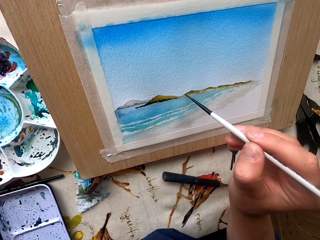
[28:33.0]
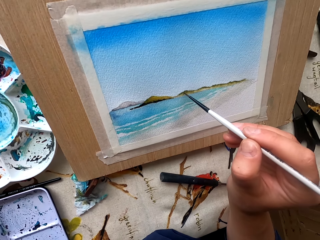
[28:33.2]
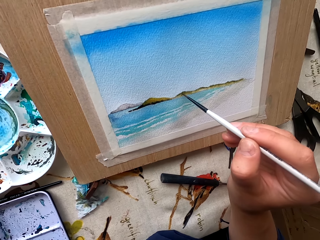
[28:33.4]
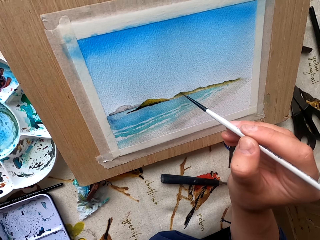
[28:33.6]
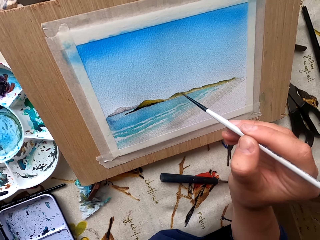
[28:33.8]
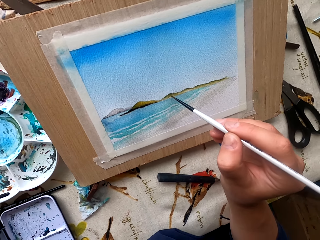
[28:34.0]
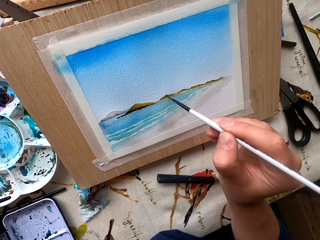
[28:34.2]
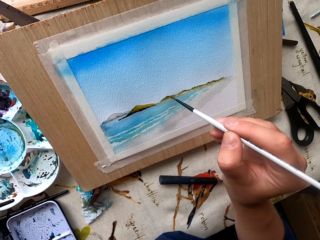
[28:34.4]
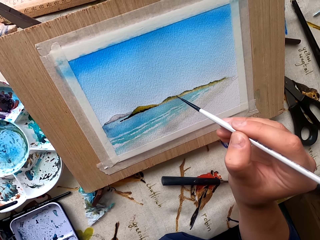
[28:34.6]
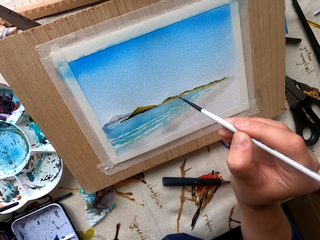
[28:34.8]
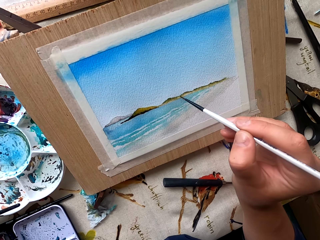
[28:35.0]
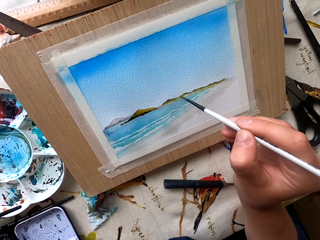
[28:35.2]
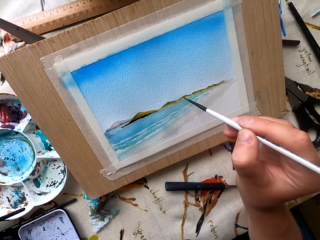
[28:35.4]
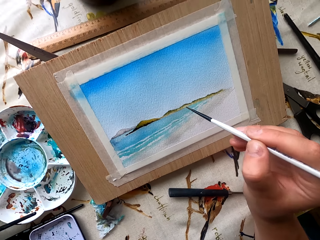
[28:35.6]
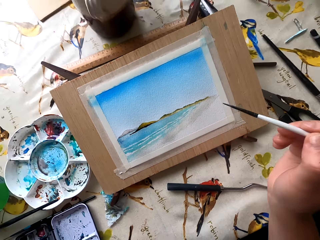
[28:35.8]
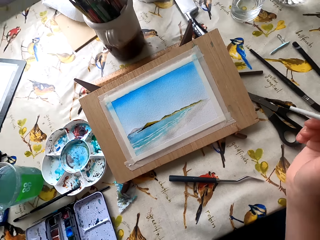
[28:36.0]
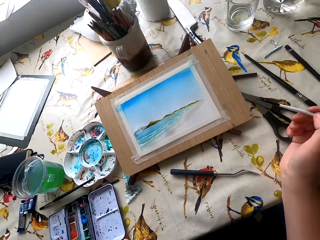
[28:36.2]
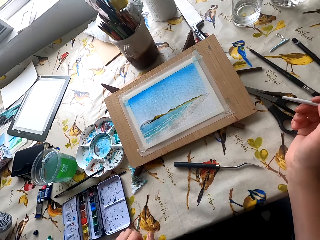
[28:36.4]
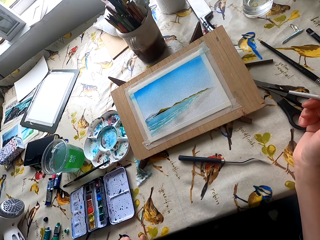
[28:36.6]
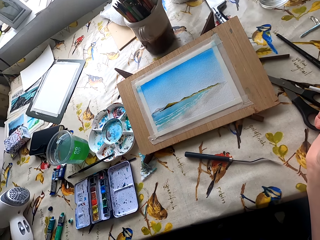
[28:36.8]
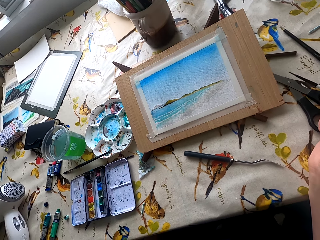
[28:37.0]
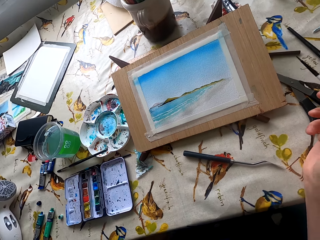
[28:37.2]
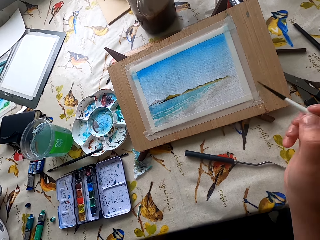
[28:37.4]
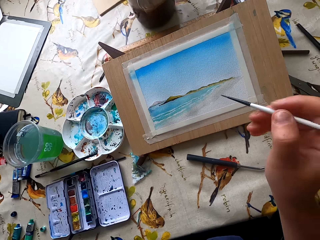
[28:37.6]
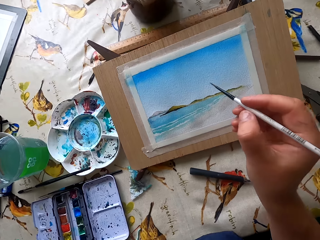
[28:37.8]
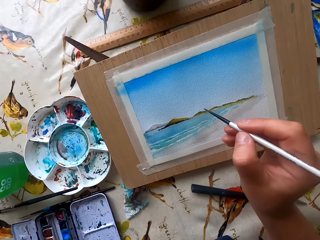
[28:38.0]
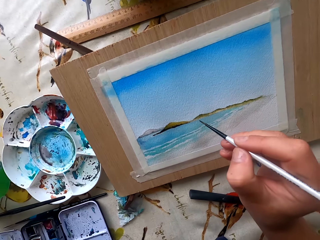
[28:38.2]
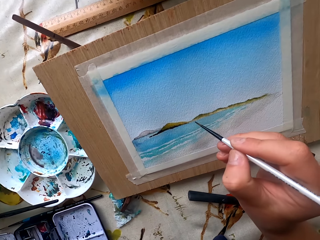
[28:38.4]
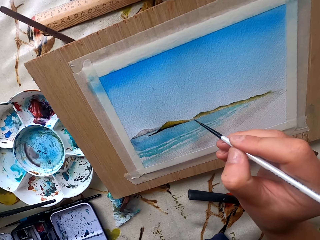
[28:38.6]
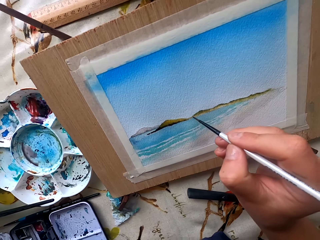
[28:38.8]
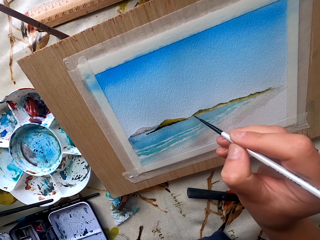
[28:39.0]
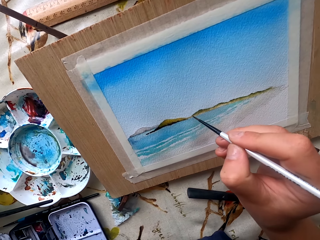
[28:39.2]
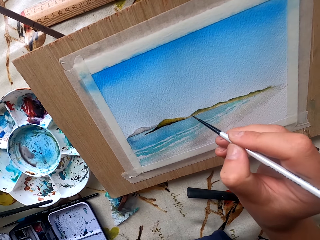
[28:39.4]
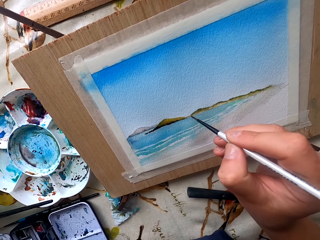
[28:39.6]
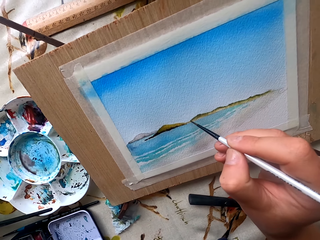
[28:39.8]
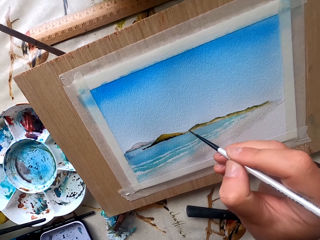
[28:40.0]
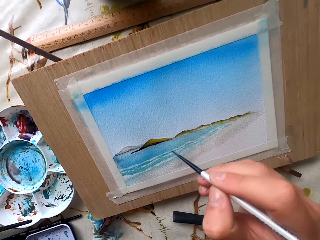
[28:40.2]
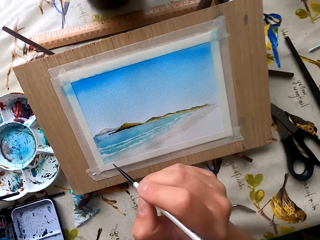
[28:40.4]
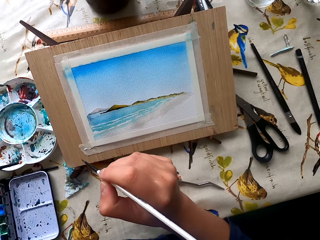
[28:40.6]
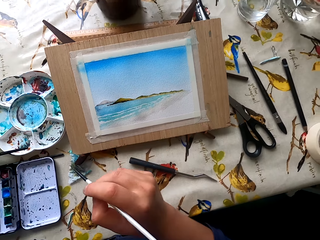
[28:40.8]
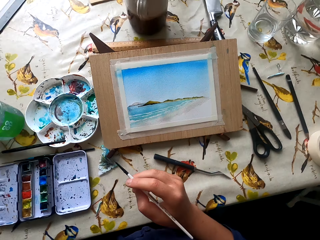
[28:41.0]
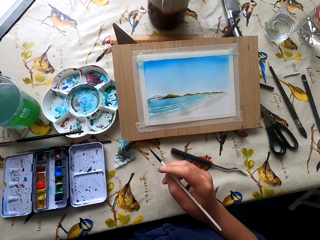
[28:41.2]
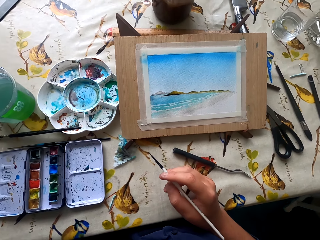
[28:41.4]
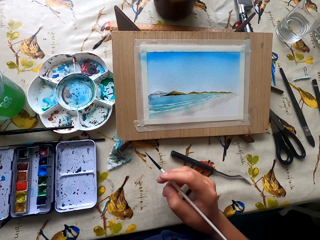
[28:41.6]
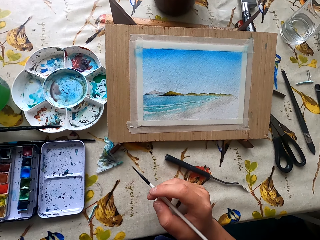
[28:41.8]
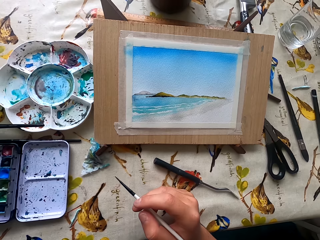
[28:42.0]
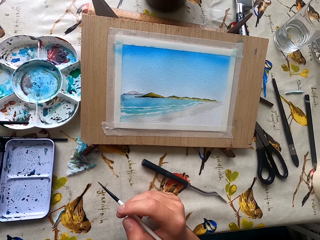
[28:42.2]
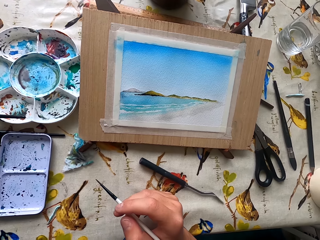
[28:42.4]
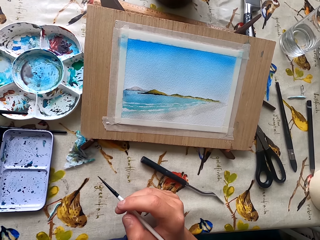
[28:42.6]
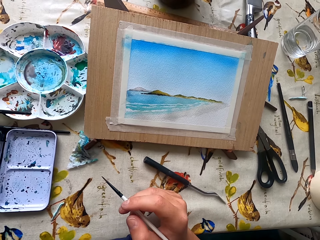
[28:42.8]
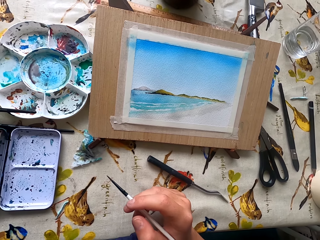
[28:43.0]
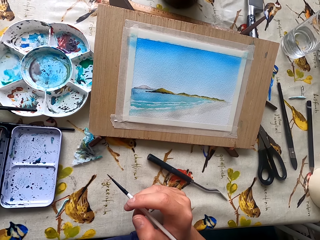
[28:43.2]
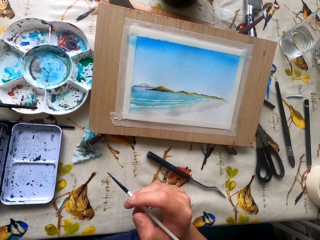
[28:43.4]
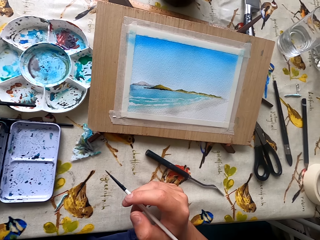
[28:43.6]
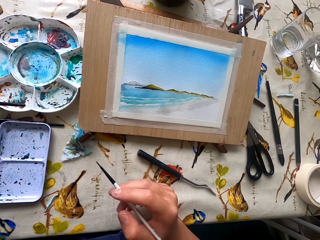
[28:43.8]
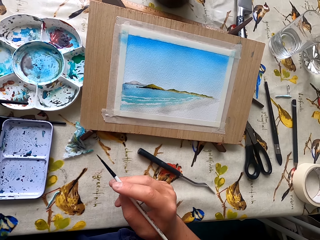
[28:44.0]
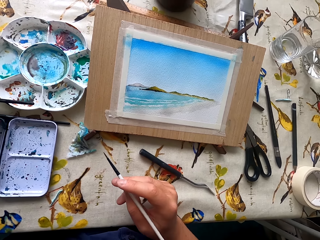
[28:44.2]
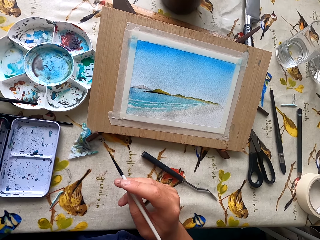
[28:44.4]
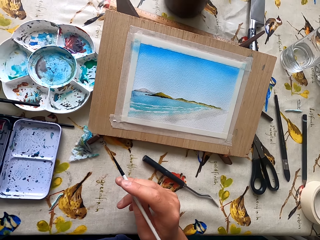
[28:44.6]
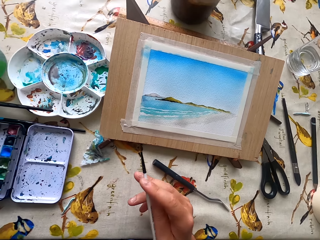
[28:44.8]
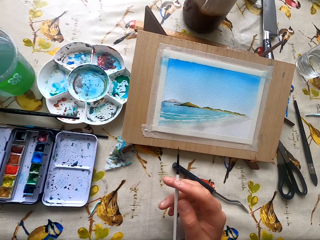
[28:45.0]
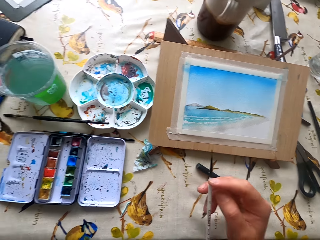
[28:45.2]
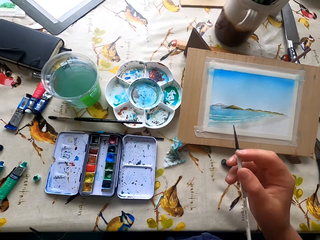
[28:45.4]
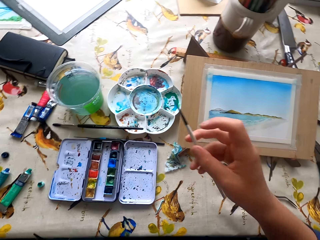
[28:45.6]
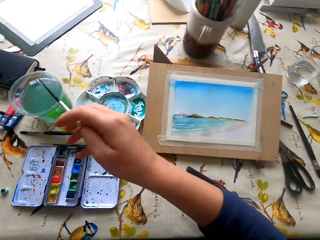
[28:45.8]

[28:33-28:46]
The camera wearer looks on the paint picture.

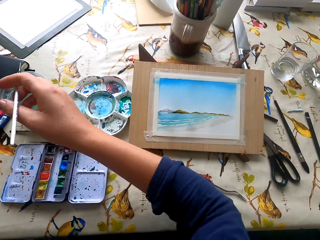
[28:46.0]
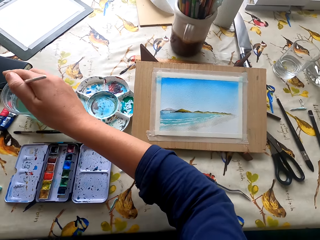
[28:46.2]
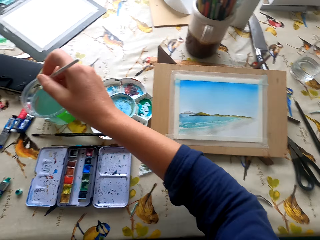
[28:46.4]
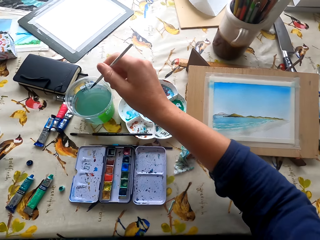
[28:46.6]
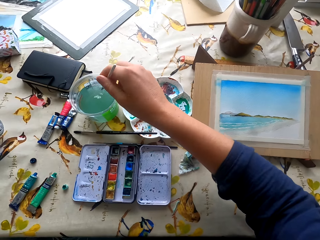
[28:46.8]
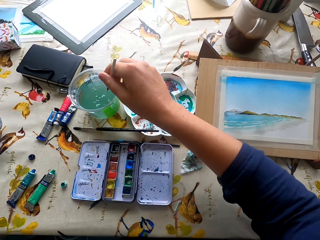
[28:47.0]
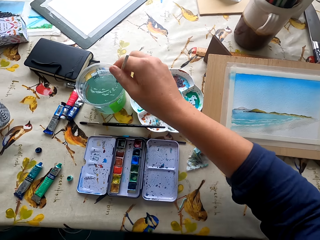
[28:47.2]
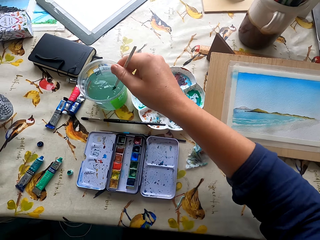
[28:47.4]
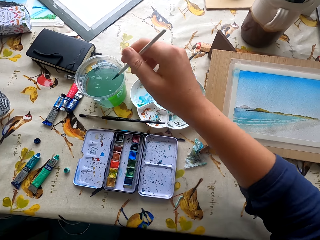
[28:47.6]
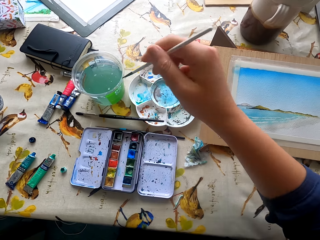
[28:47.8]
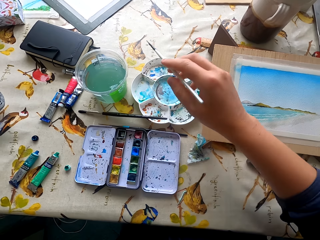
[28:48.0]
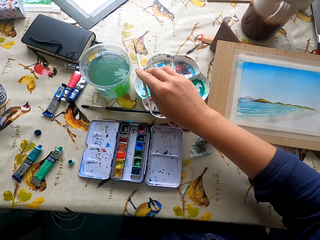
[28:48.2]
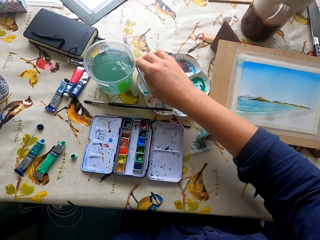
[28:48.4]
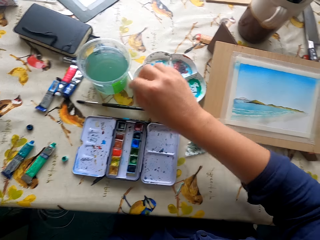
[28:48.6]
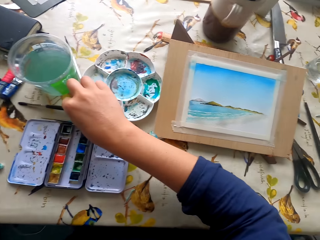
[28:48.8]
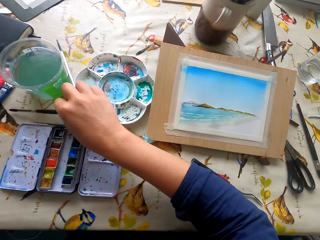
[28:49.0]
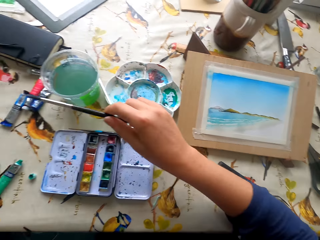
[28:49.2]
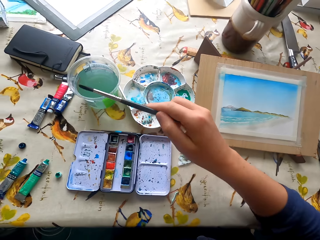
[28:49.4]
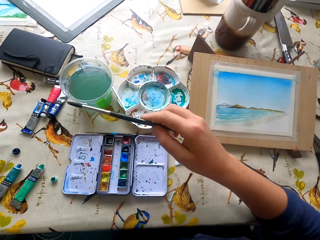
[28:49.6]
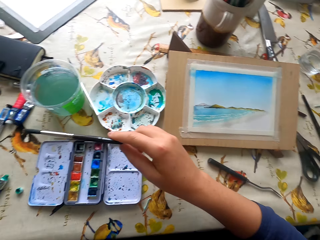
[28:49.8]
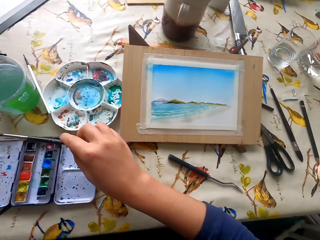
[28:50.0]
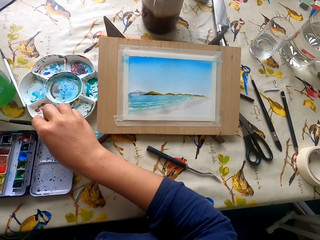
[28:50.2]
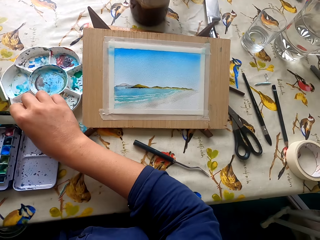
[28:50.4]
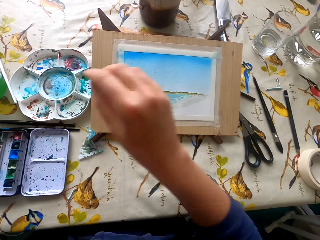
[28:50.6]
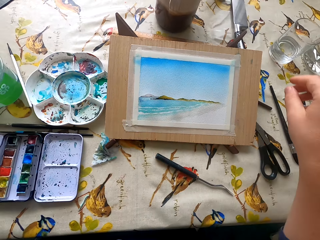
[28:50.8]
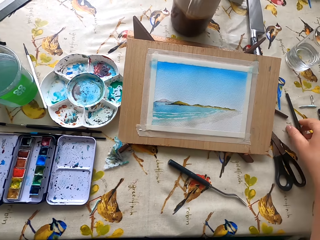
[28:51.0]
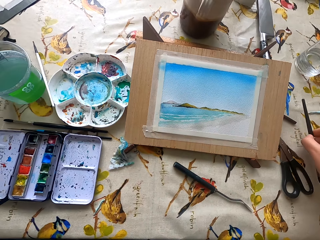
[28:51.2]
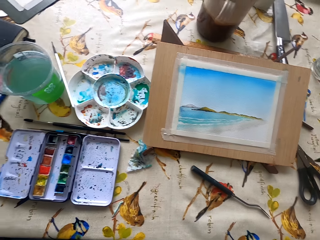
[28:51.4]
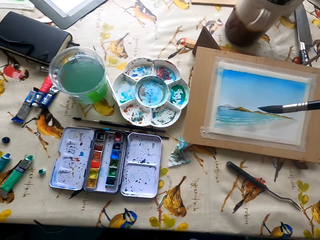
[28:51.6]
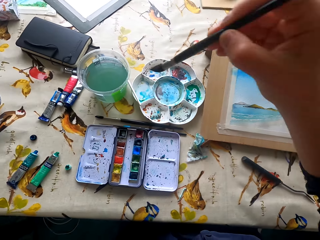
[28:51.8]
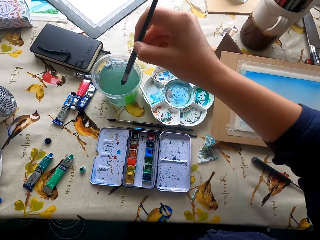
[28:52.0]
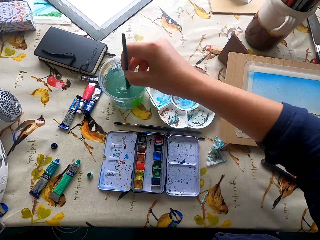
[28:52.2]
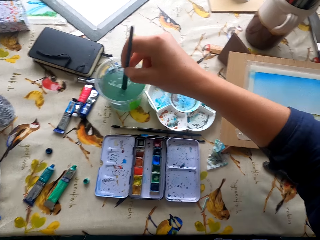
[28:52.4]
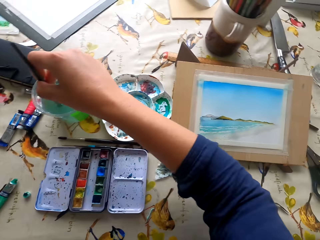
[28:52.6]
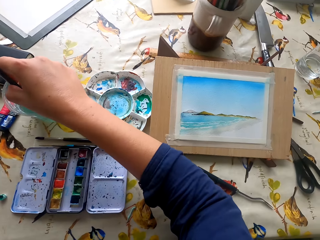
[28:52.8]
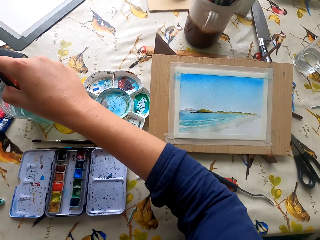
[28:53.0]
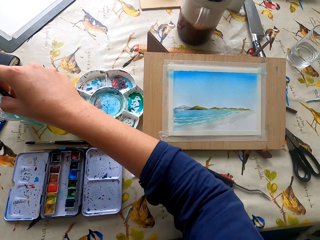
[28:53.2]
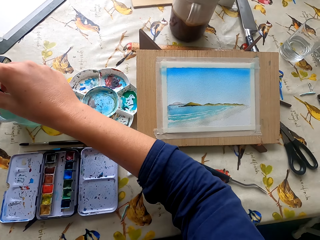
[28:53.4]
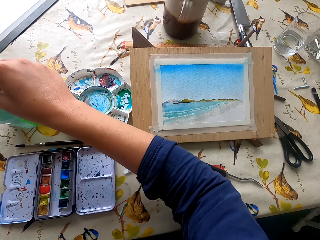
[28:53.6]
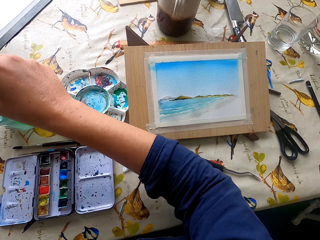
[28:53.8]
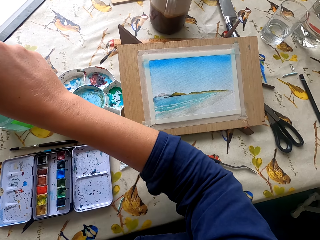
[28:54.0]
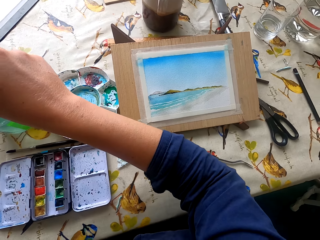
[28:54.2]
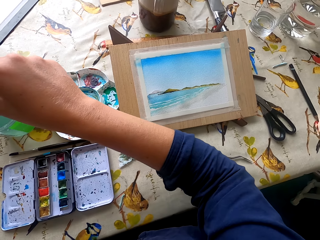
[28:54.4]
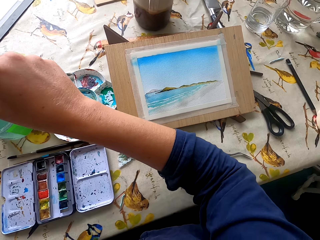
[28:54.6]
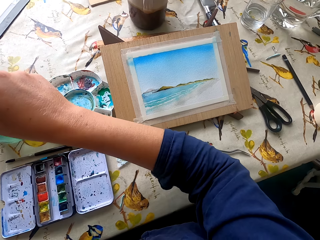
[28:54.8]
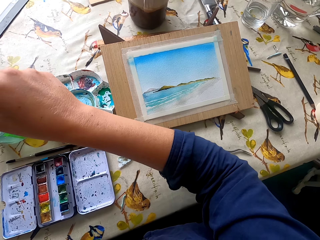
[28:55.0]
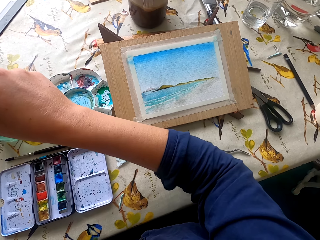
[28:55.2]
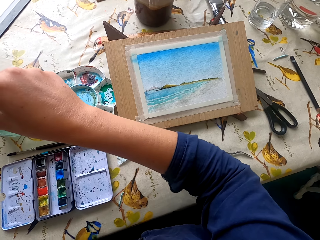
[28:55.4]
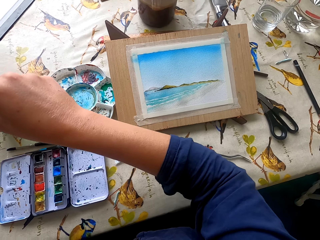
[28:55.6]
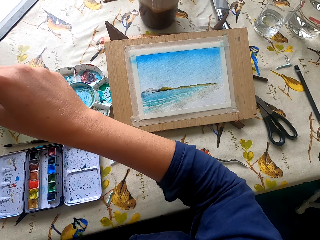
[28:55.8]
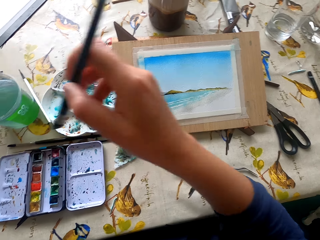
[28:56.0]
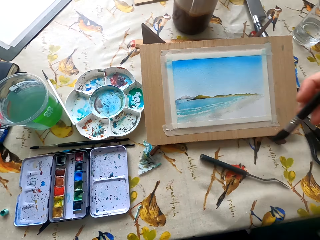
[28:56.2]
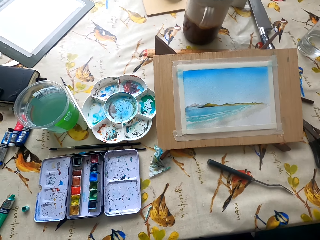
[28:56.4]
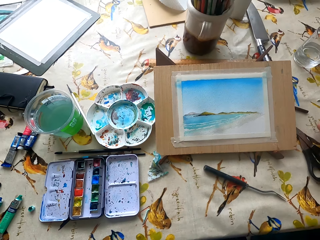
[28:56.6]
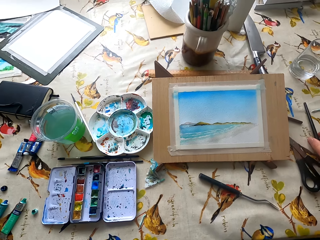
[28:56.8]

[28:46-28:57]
The camera wearer dips the paintbrush or pen brush in the colored water. They put the paintbrush on the table. They take the pen brush, put the pen brush on the table and take the pen brush. They hold the paintbrush. They dip the paintbrush in the water.
